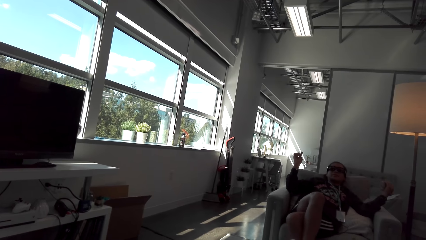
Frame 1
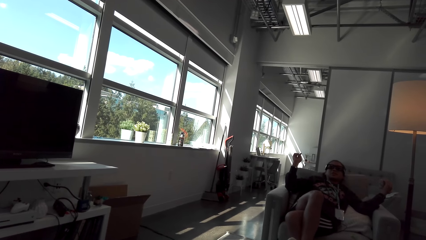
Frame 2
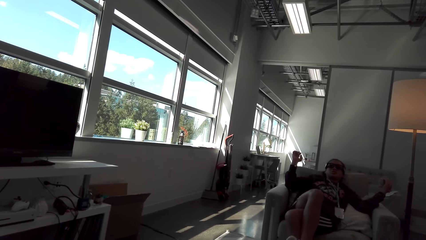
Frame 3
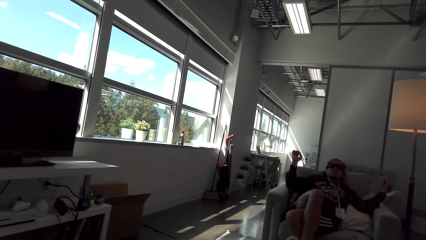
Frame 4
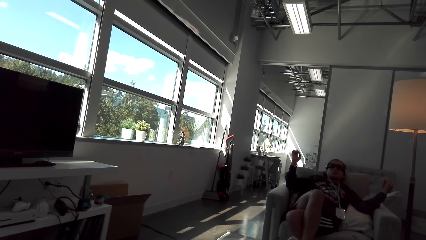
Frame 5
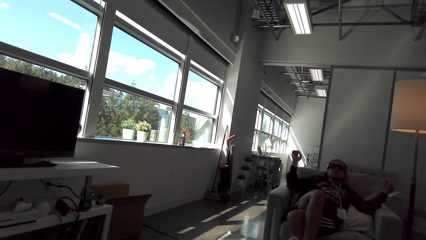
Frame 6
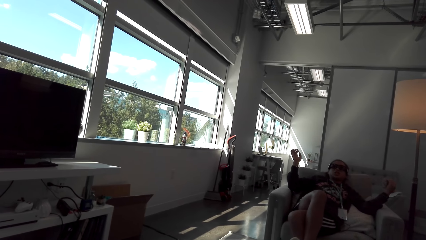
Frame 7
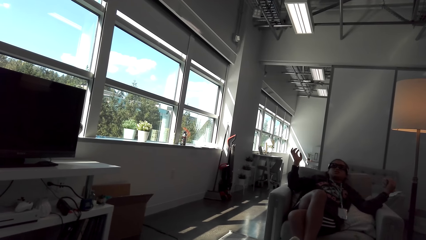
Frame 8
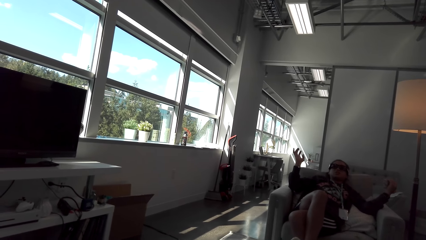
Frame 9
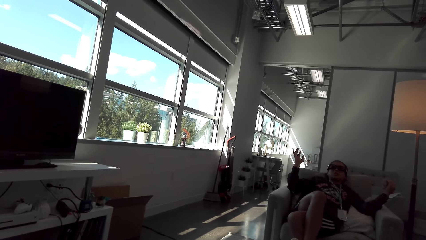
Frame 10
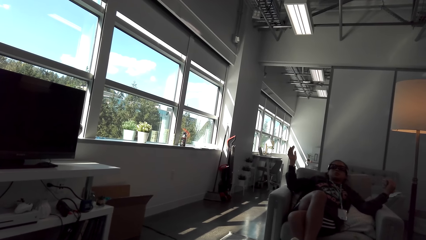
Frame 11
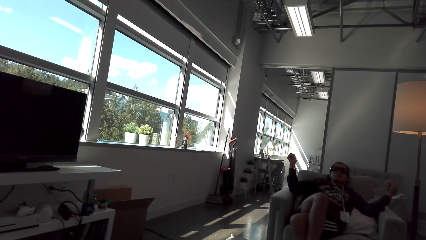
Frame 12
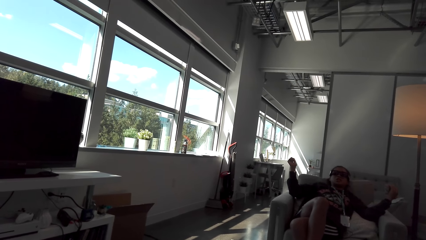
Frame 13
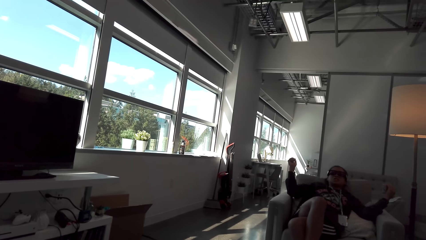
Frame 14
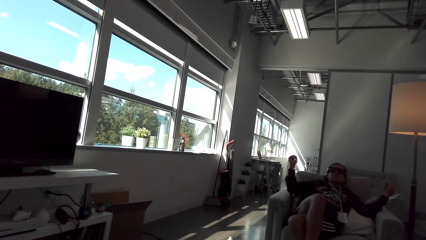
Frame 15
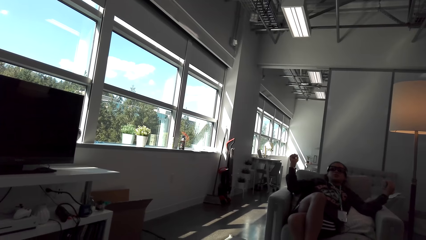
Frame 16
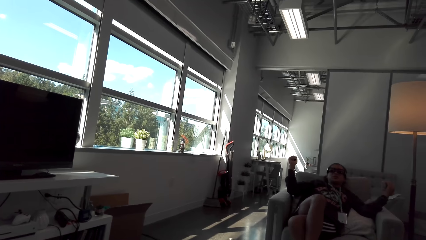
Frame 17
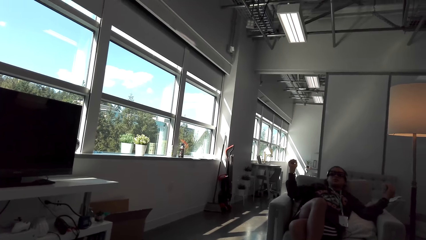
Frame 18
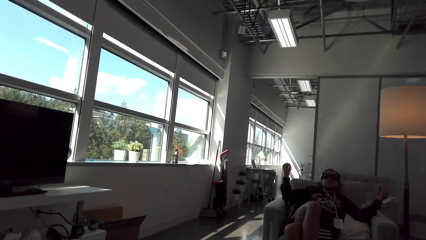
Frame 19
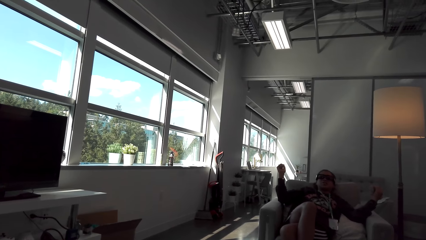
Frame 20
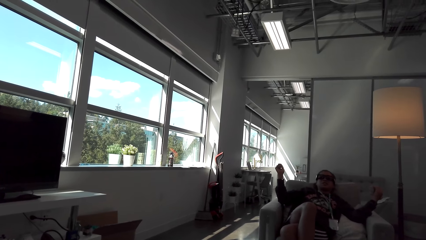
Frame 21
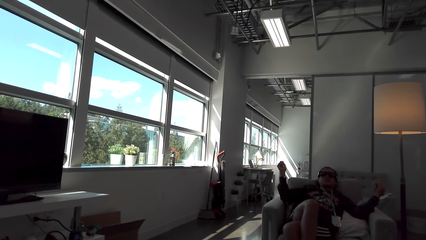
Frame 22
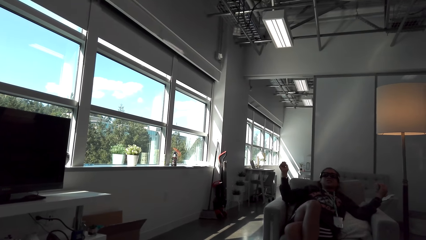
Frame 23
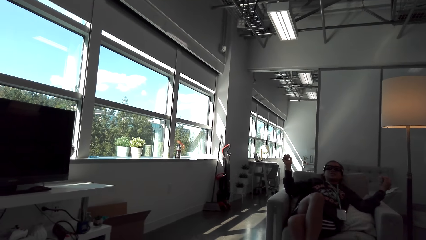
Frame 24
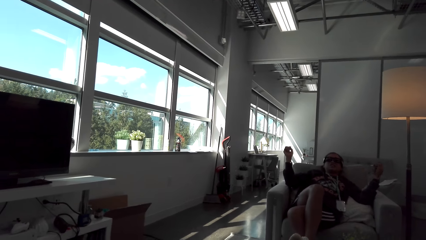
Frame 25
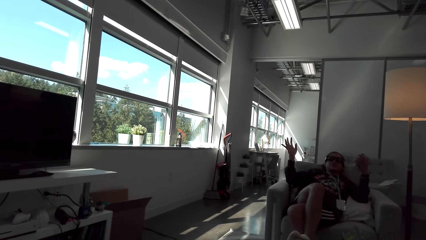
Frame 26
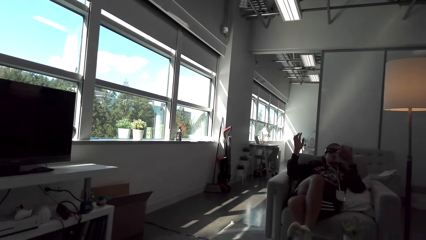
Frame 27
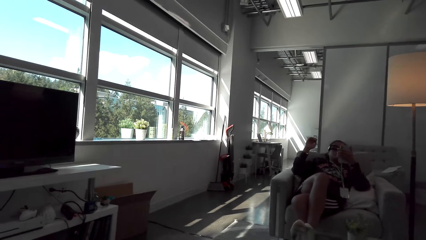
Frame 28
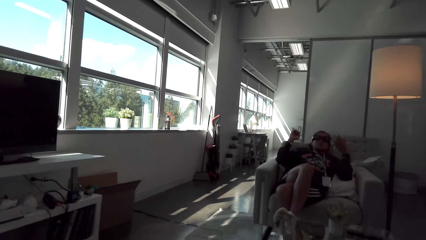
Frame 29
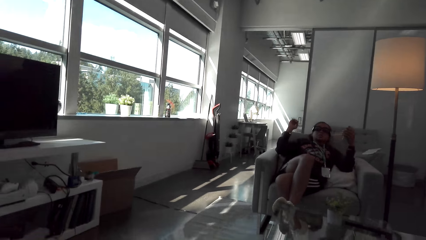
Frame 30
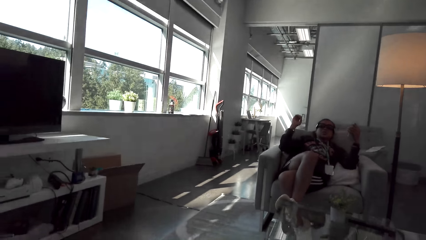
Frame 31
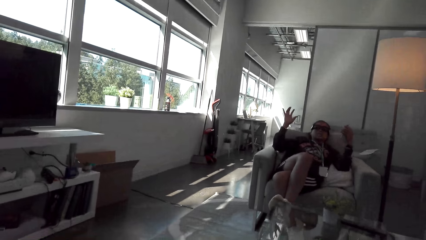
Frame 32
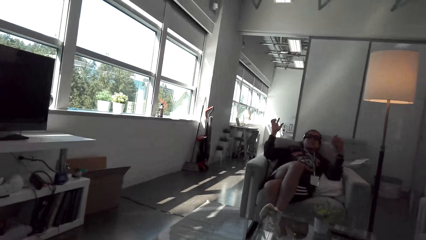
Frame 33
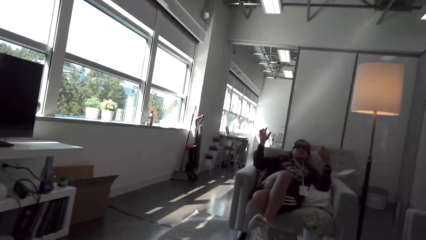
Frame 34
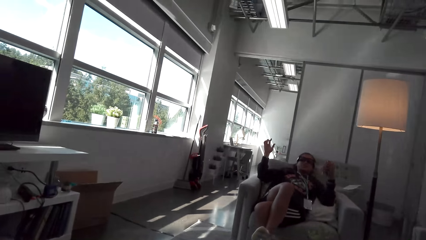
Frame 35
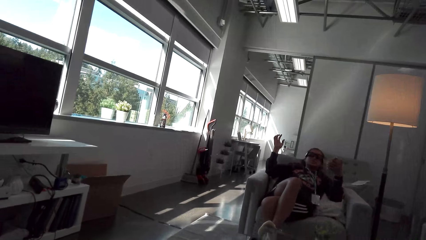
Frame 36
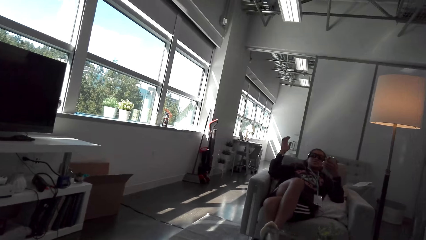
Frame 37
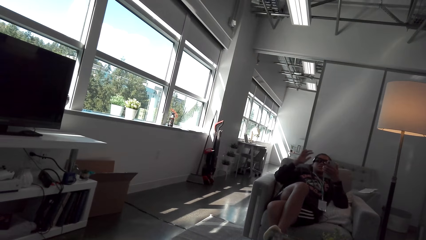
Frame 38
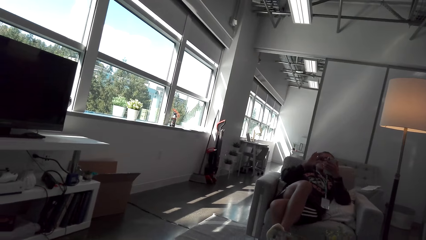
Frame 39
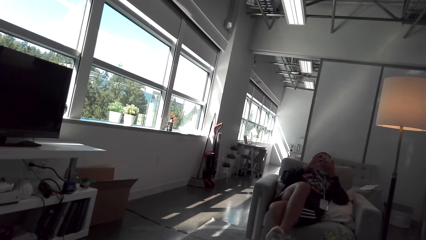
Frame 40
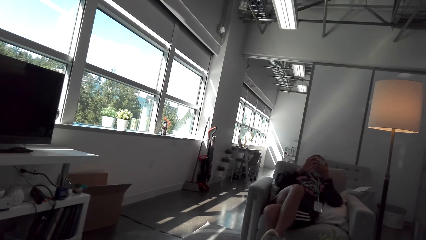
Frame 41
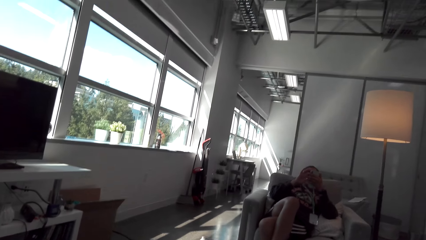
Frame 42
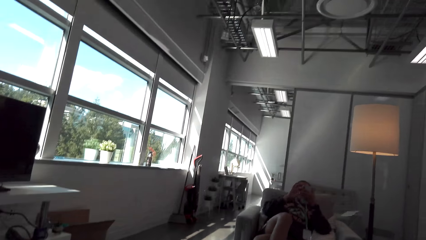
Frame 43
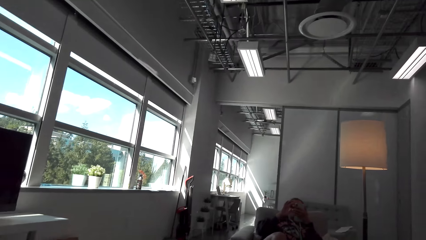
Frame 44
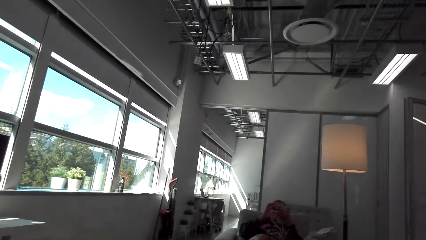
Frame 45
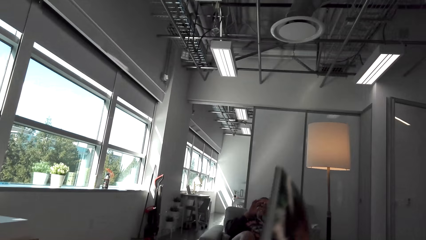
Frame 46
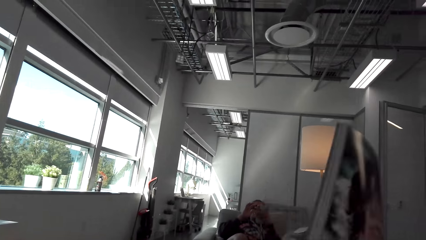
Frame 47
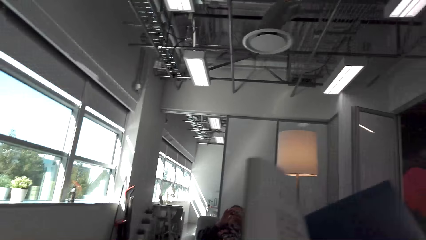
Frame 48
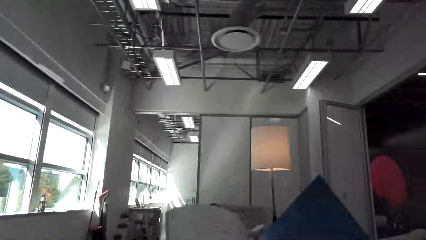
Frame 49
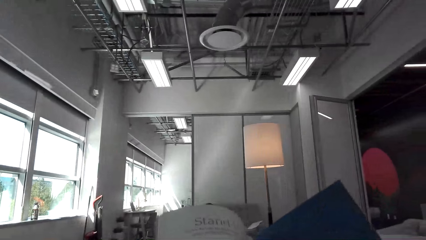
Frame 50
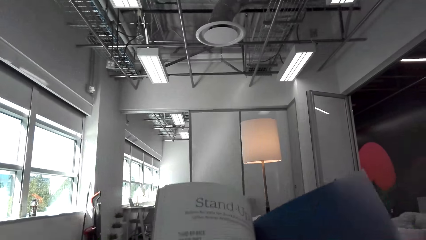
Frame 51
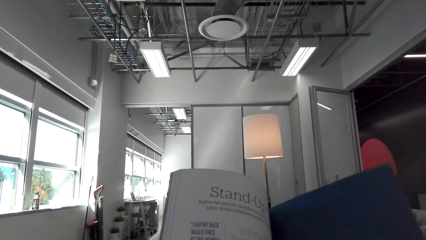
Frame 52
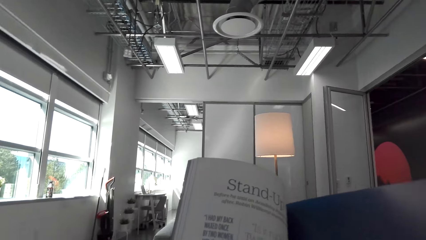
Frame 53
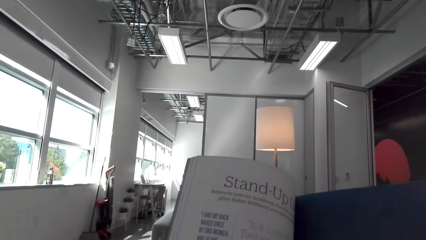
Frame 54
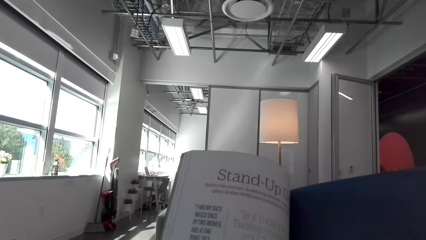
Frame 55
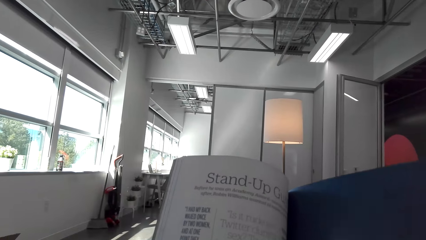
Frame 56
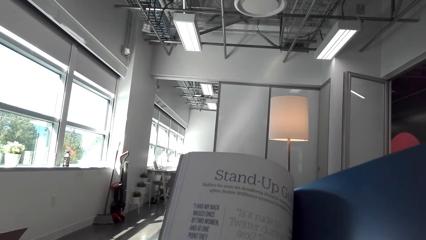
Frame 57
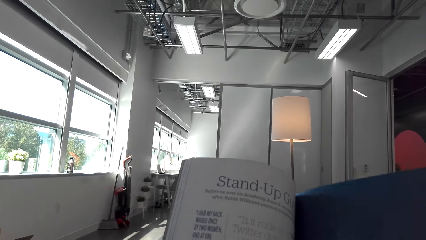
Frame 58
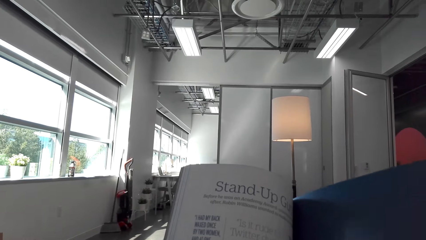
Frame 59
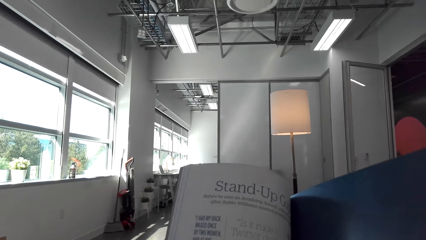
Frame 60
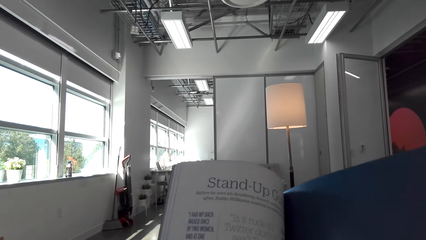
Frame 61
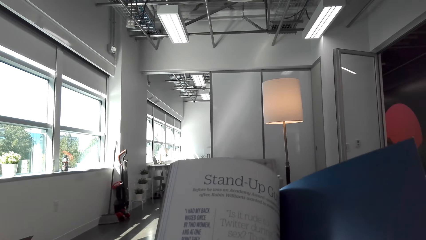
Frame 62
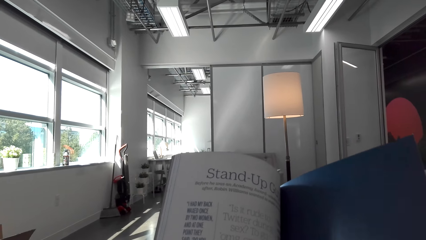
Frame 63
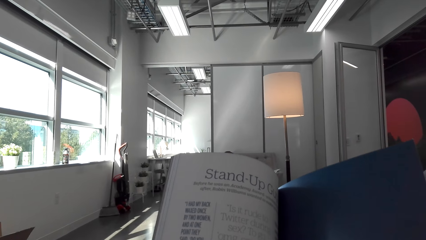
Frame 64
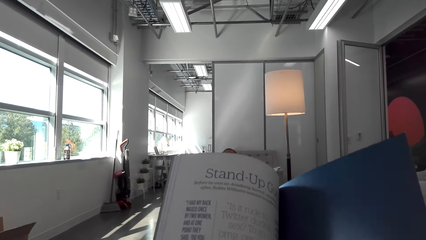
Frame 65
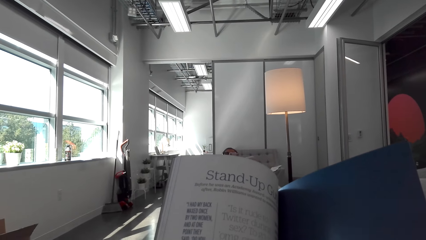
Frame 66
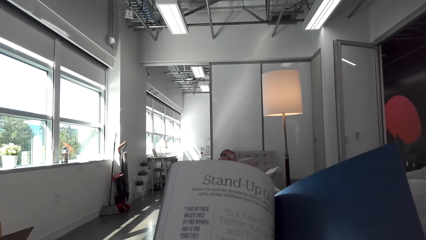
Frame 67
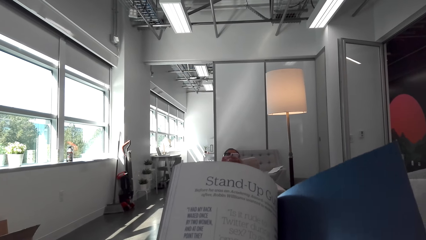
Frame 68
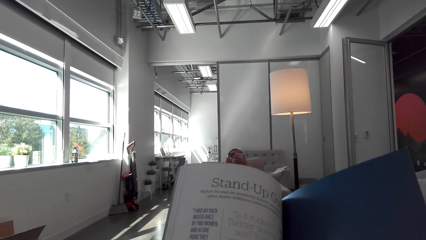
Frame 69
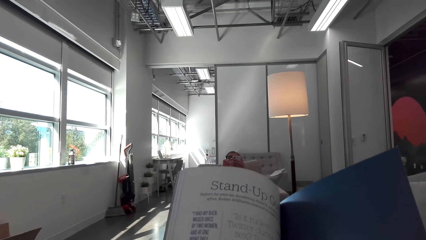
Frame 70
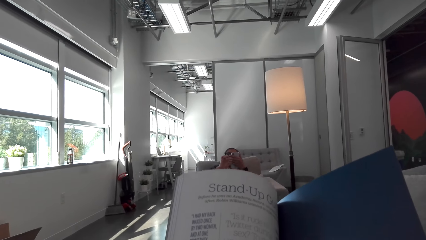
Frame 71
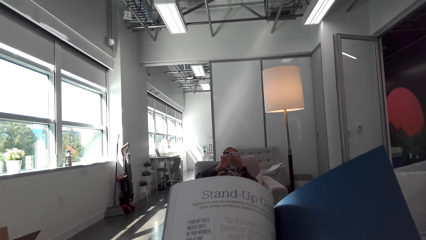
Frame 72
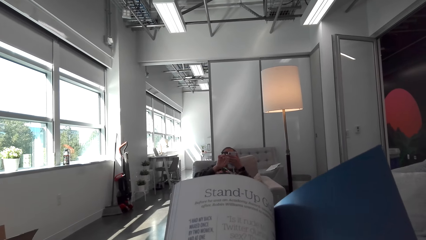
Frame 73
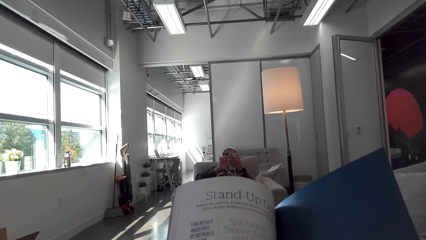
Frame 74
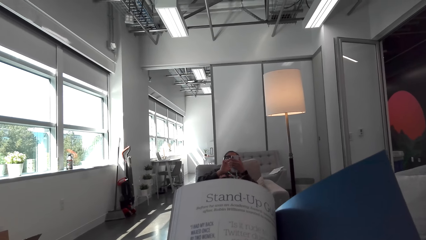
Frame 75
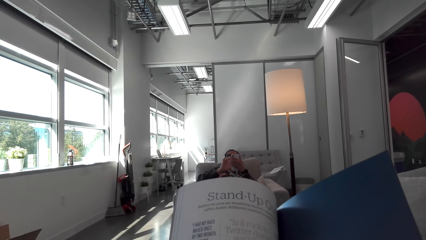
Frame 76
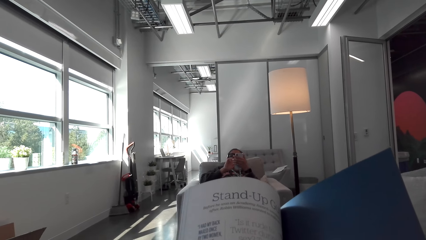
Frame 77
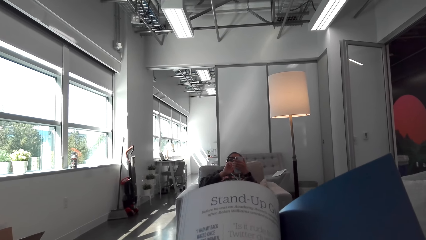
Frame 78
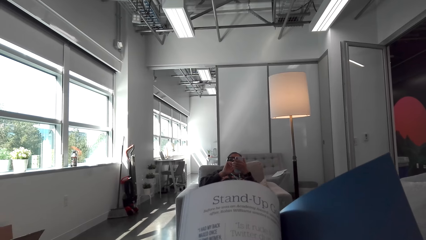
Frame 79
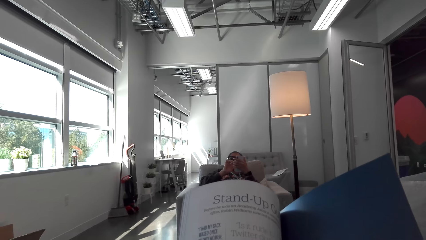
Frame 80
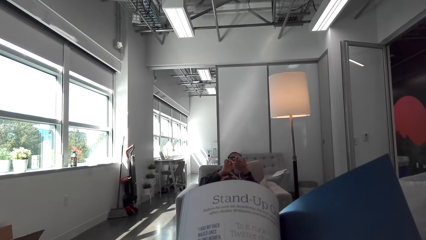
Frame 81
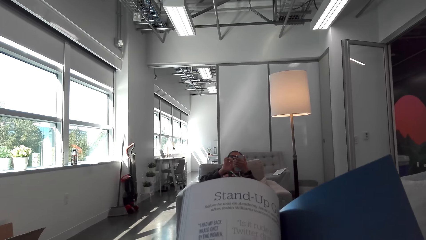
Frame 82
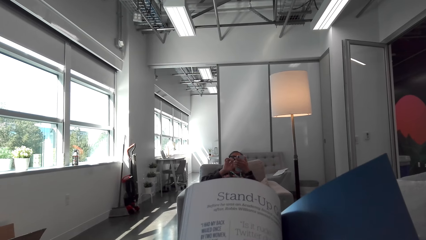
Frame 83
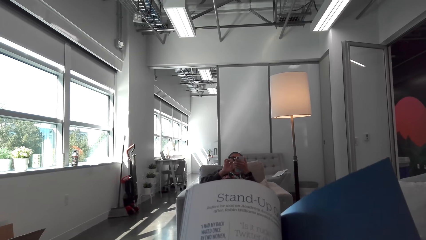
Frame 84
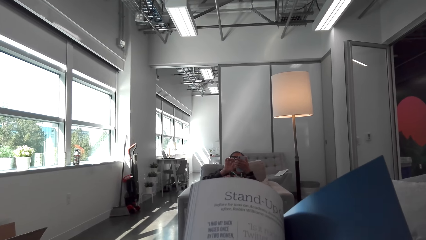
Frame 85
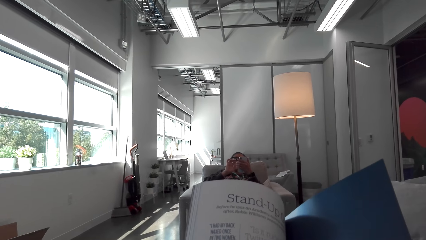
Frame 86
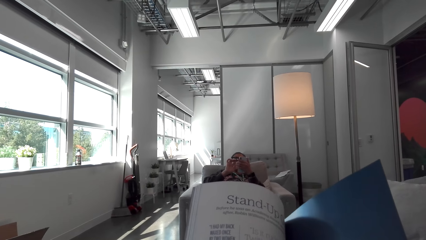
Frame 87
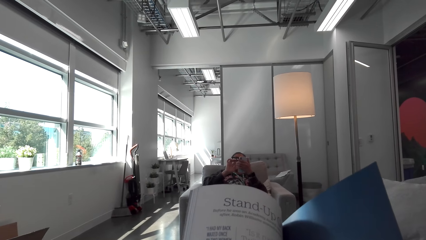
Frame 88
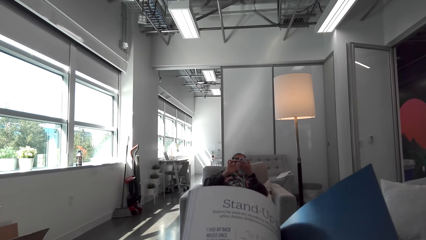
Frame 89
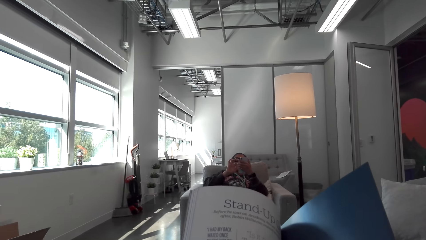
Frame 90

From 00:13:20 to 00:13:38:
A woman dials the mobile phone. The camera wearer holds a magazine or book. They read the magazine. The woman operates the mobile phone.
